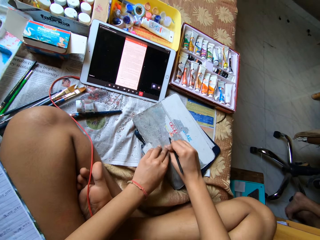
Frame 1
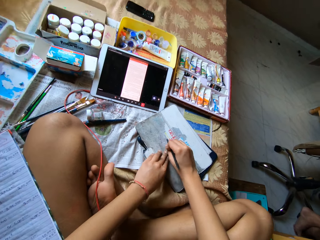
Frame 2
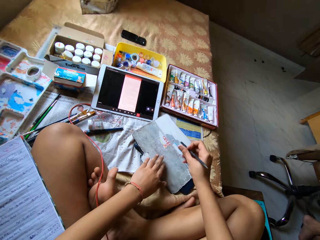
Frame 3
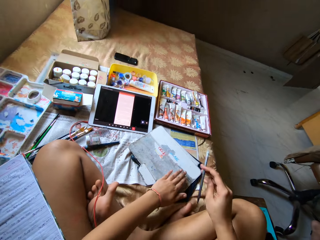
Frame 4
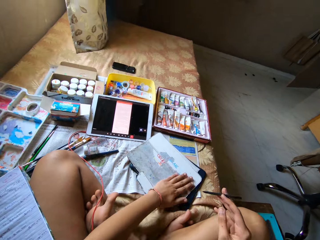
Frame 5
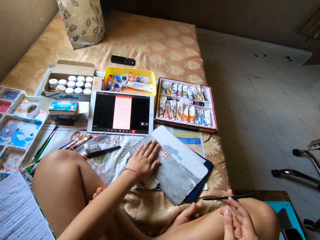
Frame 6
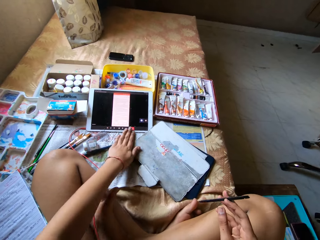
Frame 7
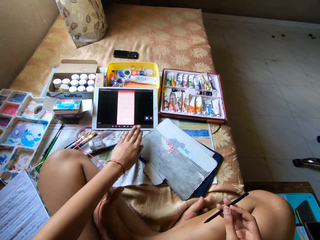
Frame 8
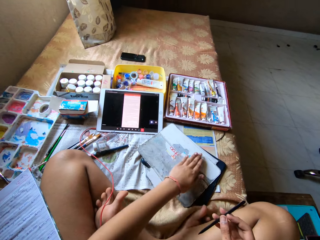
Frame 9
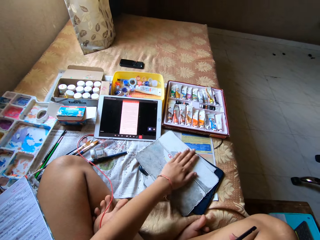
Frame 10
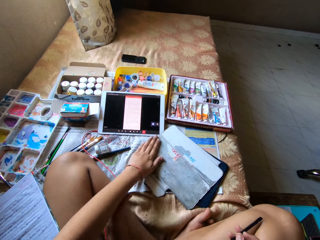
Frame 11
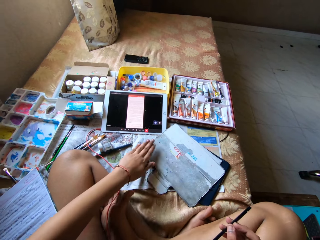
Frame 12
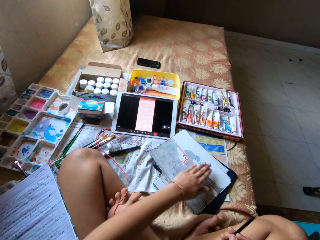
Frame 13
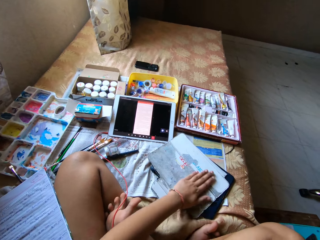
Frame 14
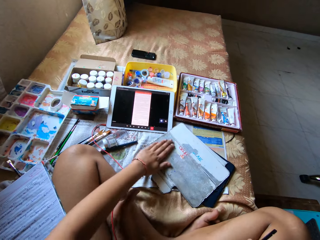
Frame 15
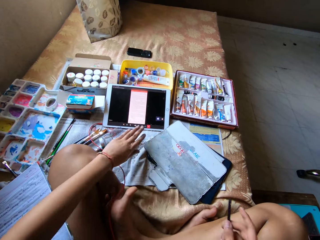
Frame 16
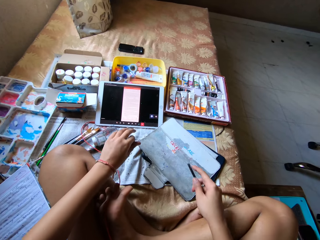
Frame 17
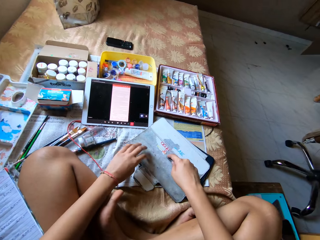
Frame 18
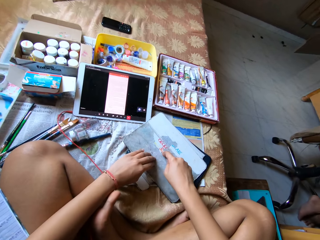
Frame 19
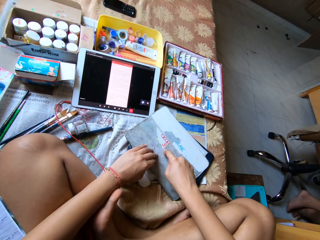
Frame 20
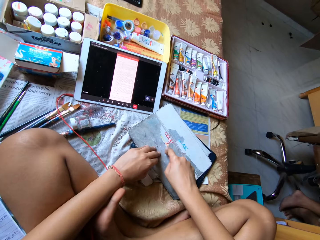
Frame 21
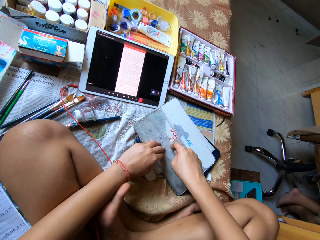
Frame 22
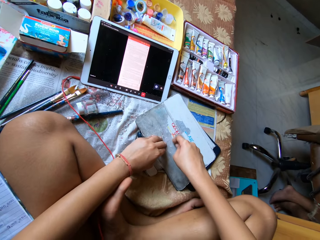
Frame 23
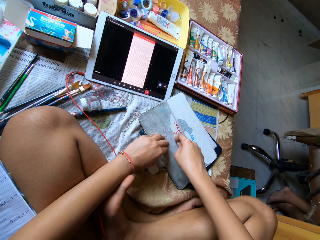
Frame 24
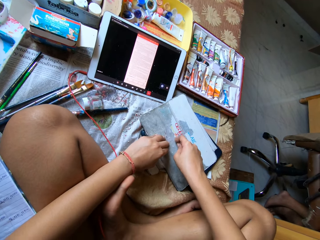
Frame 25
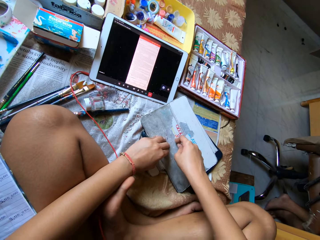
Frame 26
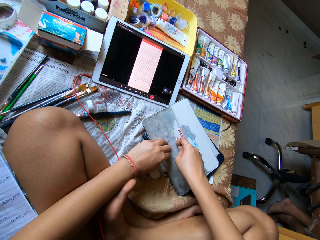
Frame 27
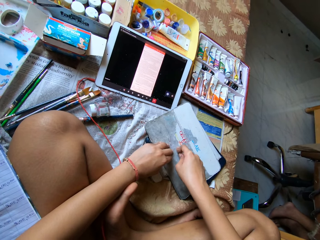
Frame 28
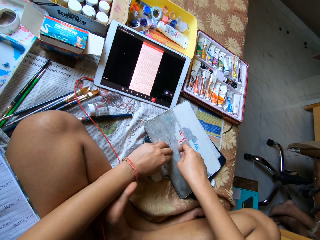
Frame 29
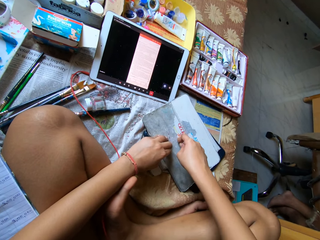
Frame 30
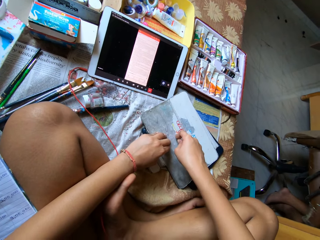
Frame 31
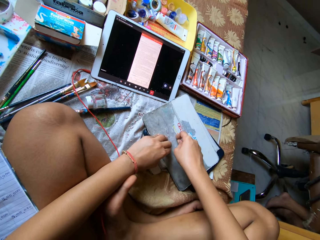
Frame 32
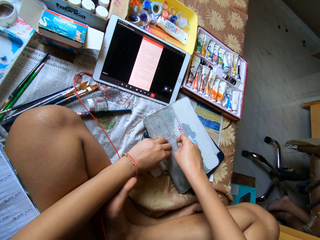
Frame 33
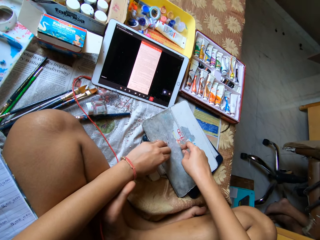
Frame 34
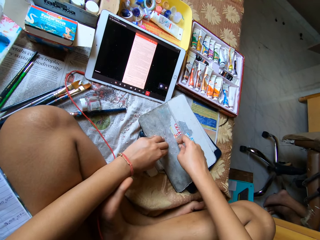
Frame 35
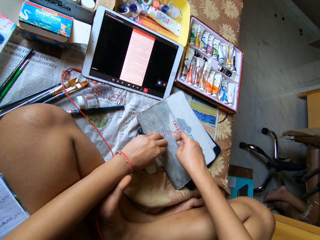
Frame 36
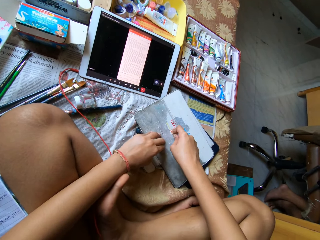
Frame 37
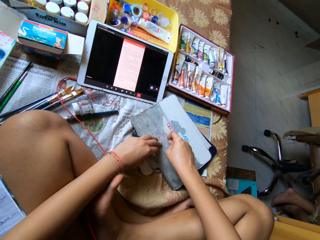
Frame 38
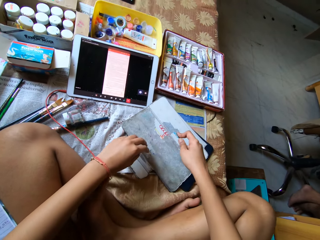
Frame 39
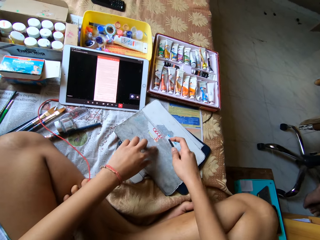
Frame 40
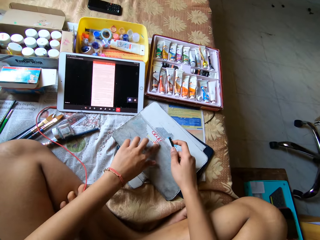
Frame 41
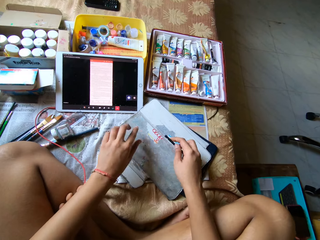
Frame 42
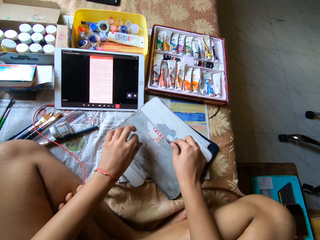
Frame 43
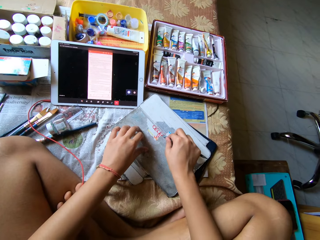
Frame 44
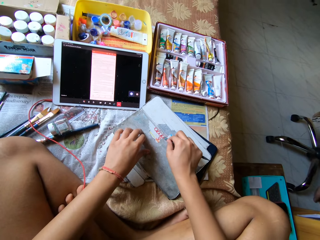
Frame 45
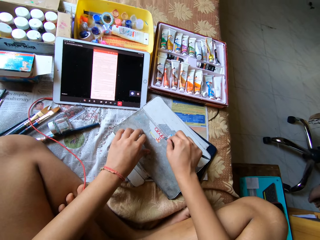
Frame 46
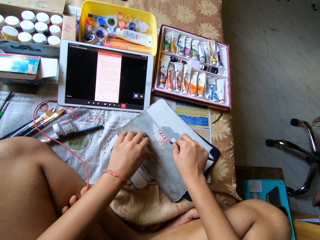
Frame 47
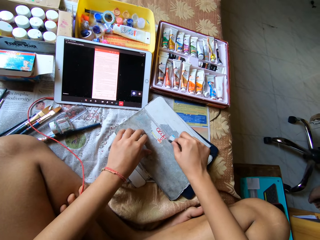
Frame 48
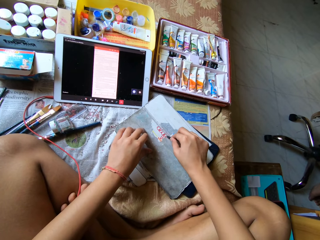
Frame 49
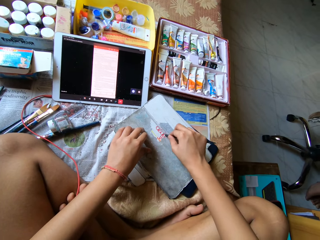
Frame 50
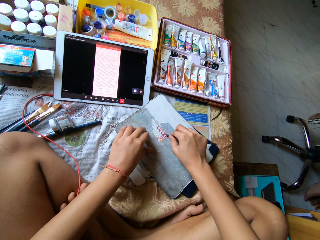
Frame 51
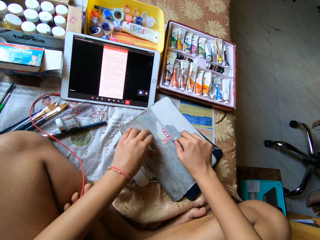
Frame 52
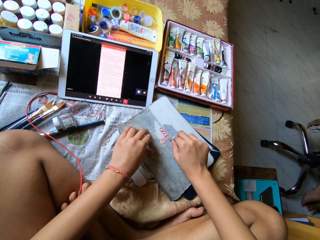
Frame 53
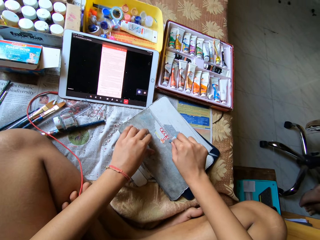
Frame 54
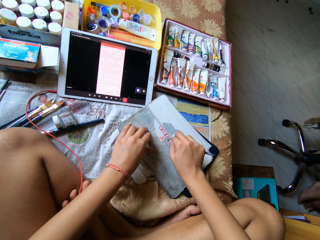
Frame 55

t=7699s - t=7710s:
The camera wearer wipes the paper off the pouch with her left hand. She flips the nail file in her right hand. She scrapes the paper off the pouch with the nail file in her right hand. She wipes the paper off the pouch with her left hand. She scrapes the paper off the pouch with the nail file in her right hand.

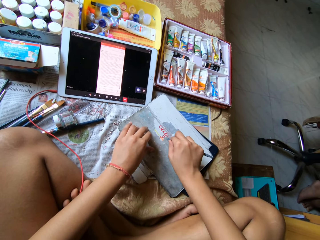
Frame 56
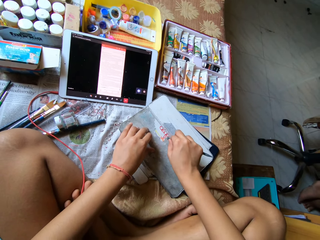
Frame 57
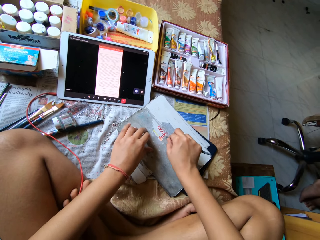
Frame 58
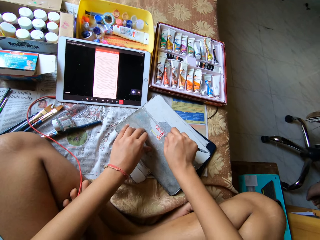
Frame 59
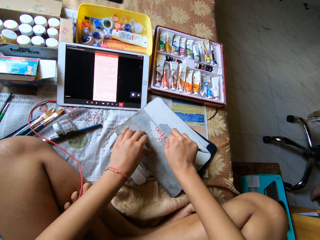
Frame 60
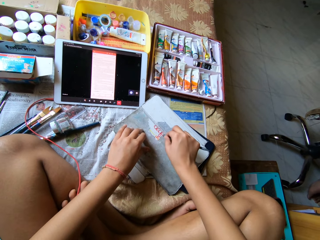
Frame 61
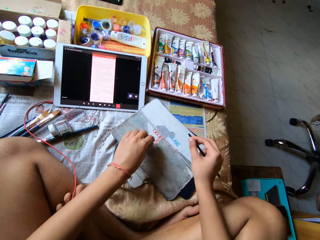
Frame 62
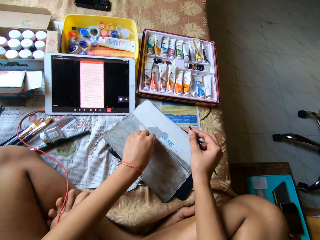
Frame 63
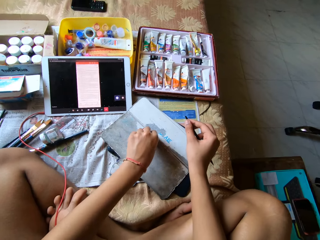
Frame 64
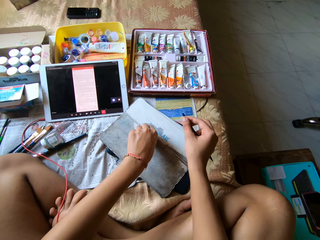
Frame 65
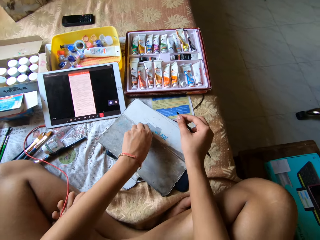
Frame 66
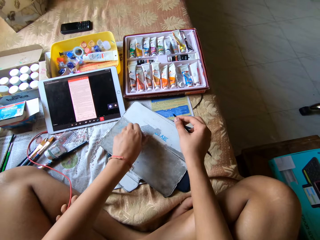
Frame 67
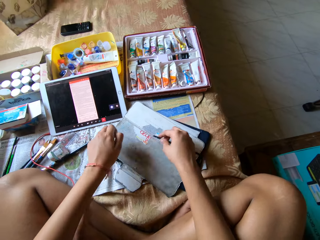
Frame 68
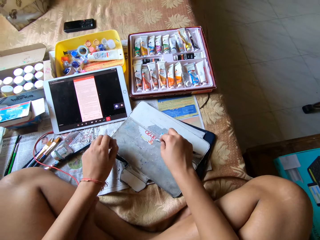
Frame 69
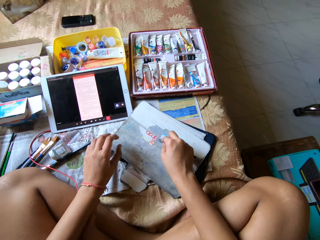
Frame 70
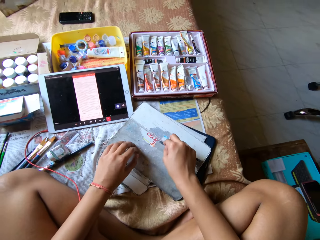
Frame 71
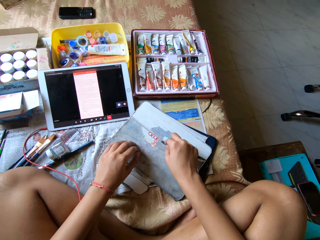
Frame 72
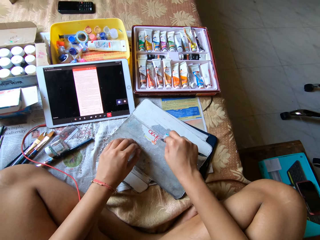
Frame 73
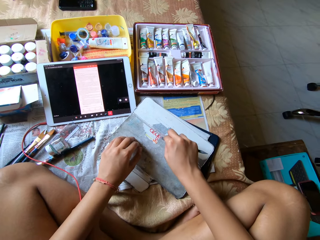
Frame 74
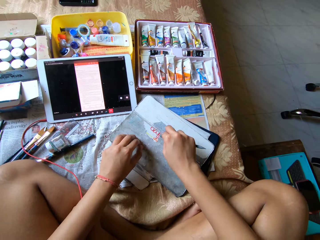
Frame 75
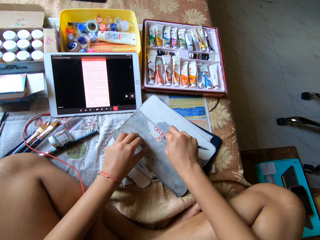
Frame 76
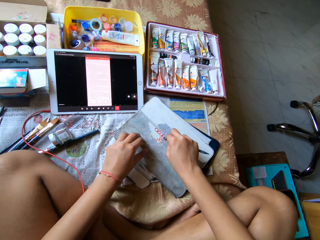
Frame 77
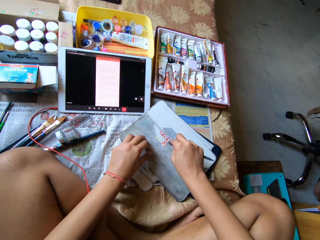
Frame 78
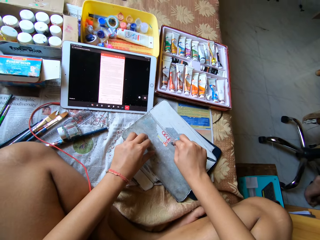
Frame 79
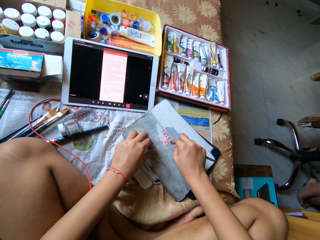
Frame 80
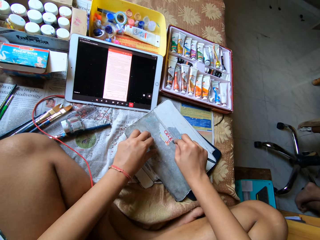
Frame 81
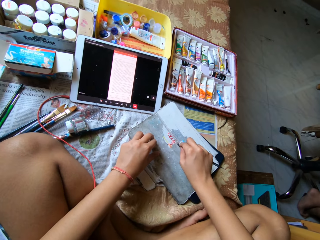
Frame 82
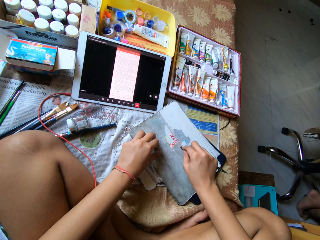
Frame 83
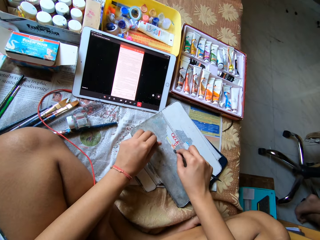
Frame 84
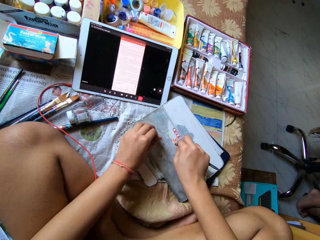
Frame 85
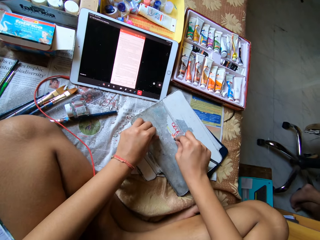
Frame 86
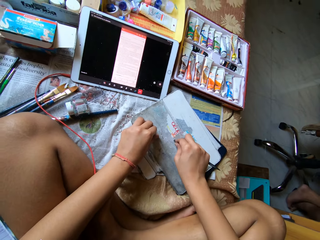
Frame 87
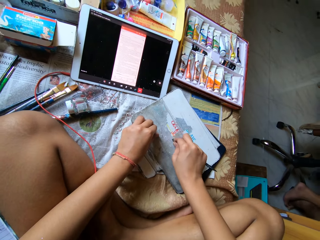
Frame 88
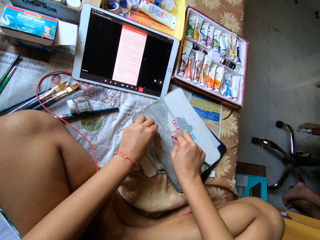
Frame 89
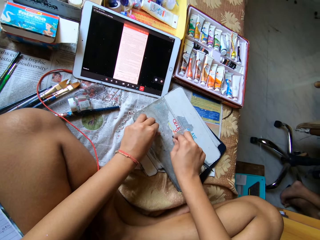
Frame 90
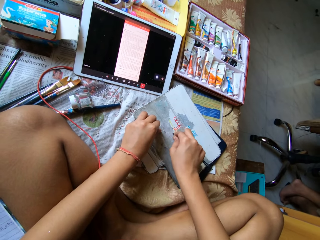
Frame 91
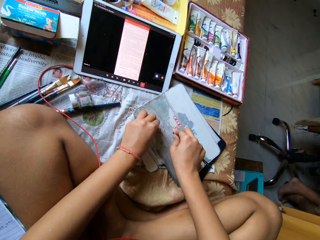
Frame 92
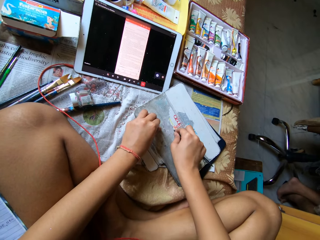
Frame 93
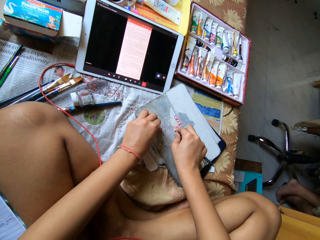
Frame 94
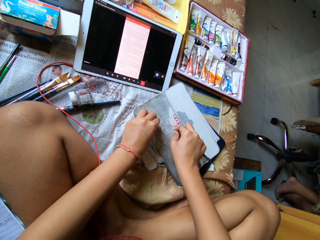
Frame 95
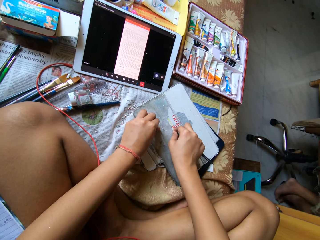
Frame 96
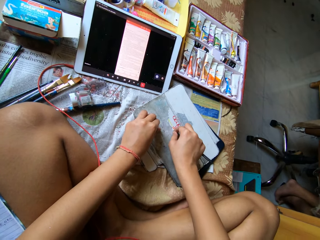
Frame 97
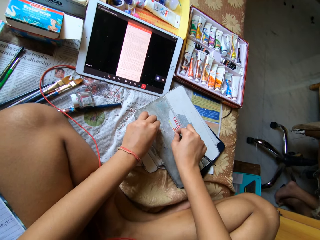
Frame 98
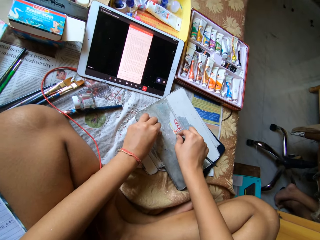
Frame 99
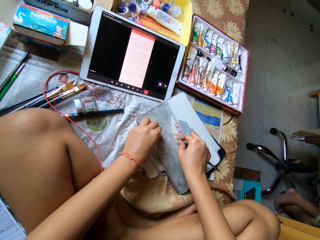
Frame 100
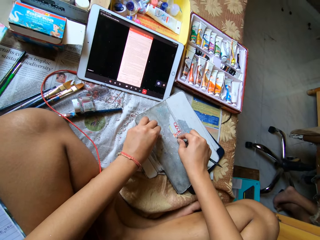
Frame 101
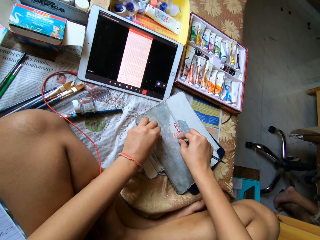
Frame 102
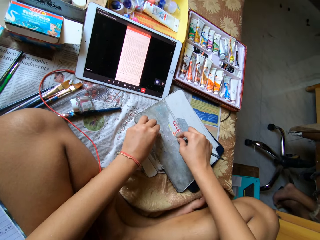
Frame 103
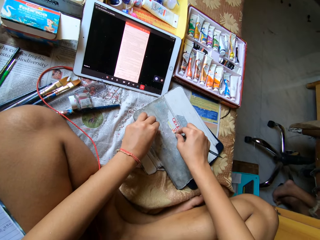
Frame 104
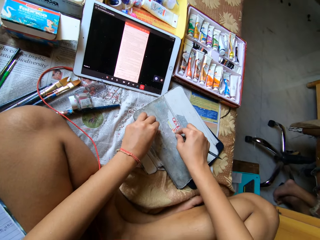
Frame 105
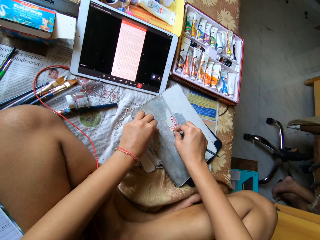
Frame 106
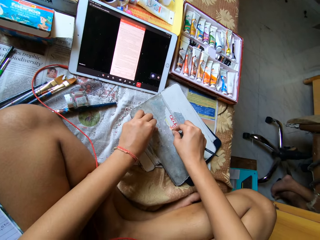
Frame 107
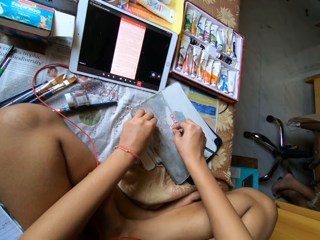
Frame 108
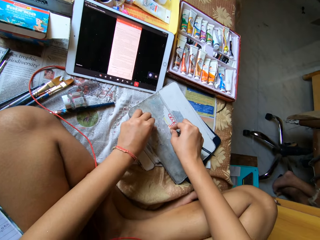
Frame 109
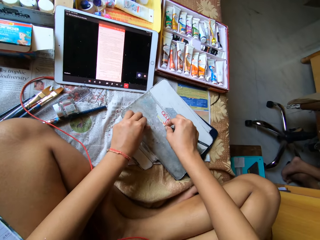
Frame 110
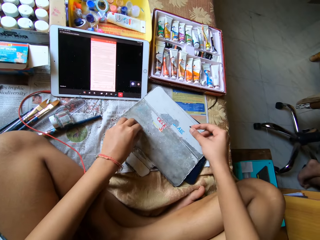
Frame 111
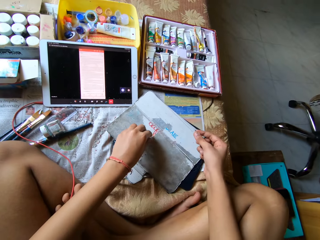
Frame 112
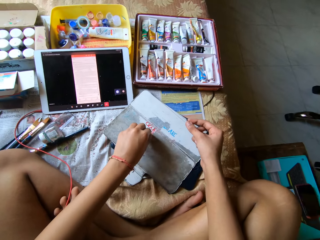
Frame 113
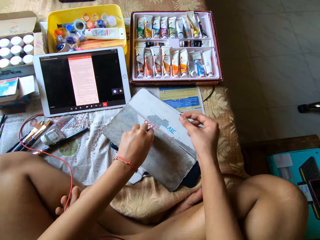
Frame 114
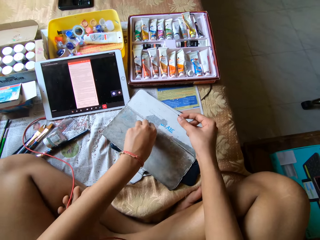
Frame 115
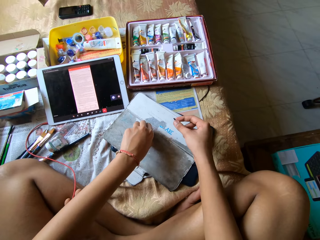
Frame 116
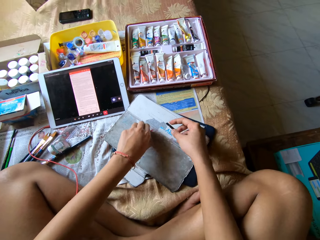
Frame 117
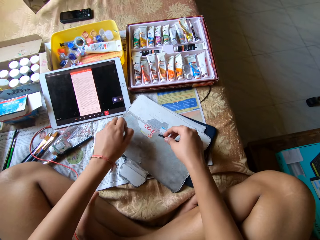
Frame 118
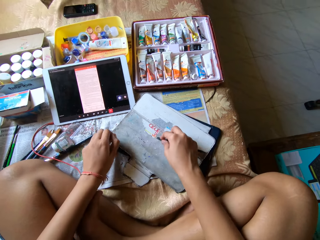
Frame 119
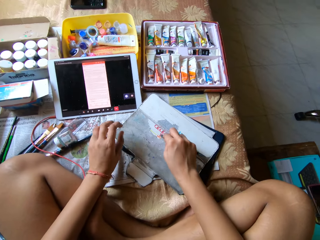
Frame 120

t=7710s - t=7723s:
The camera wearer peels the paper off the pouch with her left hand. She scrapes the paper off the pouch with the nail file in her right hand. She peels the paper off the pouch with her left hand.
